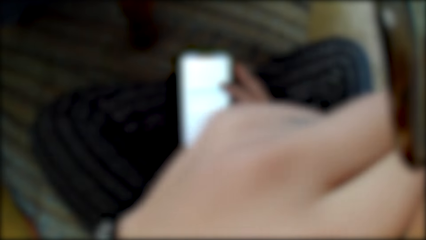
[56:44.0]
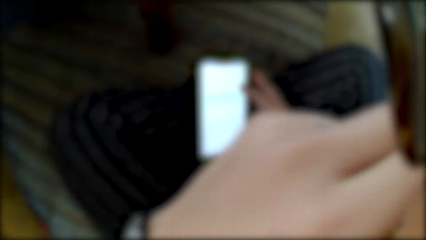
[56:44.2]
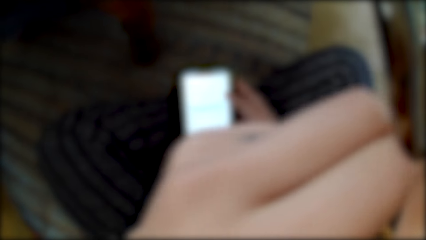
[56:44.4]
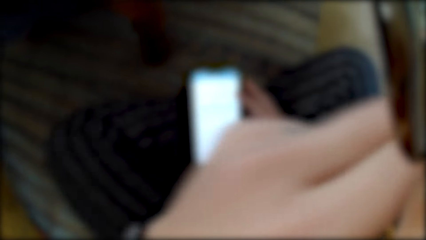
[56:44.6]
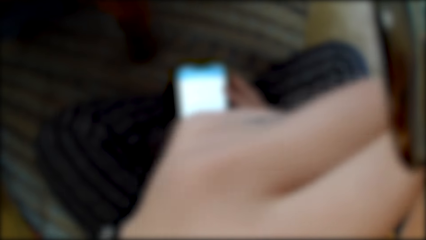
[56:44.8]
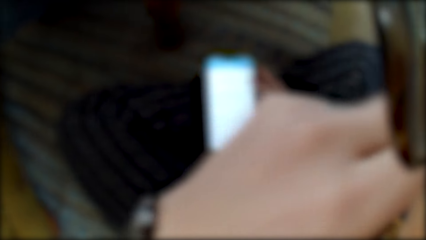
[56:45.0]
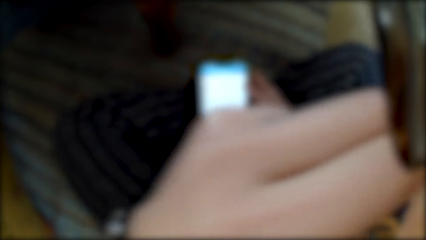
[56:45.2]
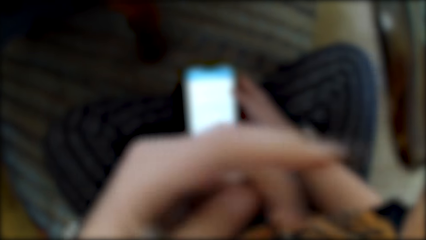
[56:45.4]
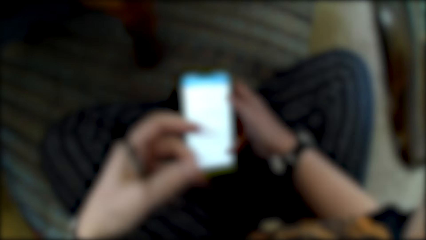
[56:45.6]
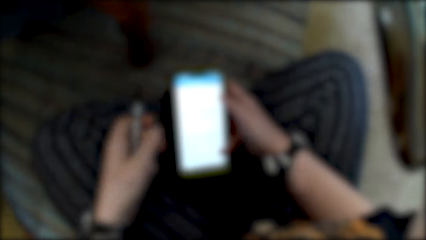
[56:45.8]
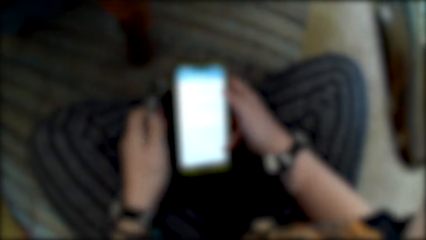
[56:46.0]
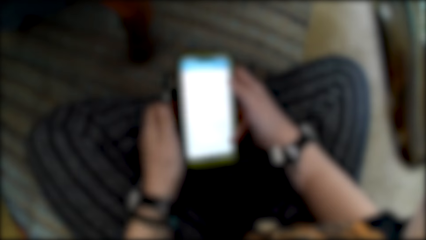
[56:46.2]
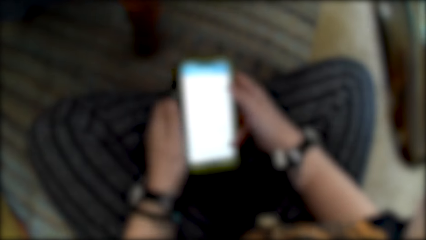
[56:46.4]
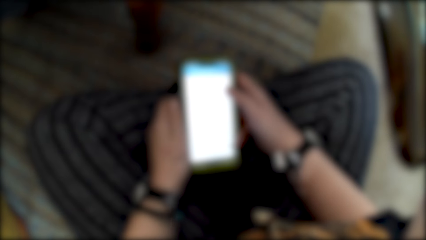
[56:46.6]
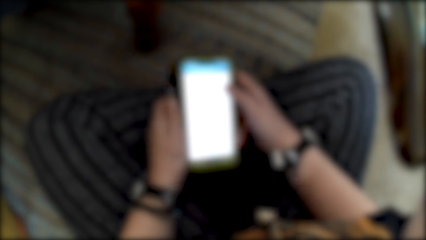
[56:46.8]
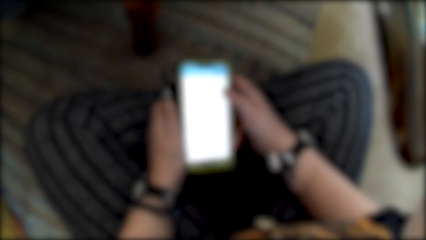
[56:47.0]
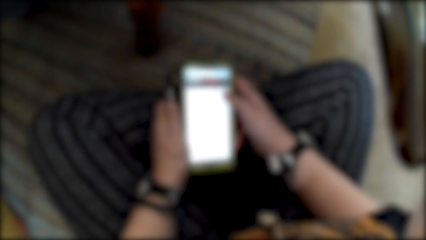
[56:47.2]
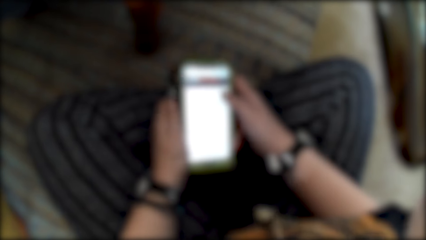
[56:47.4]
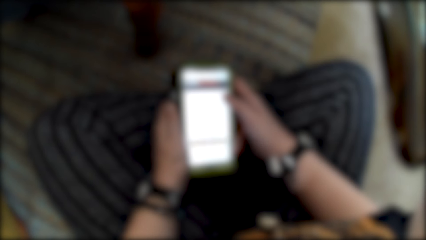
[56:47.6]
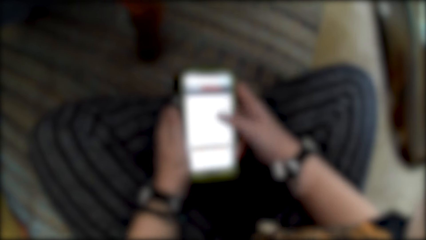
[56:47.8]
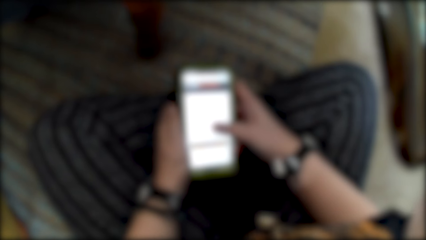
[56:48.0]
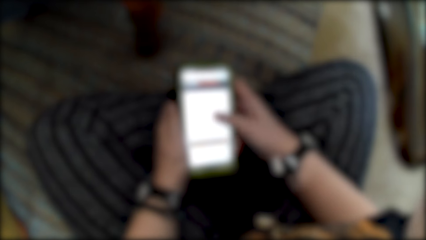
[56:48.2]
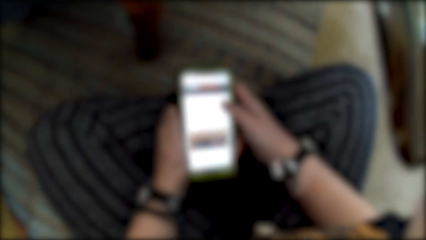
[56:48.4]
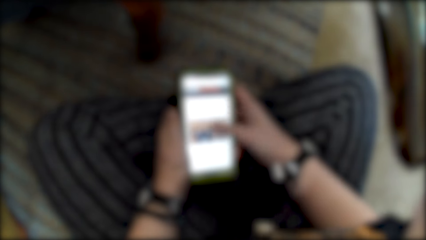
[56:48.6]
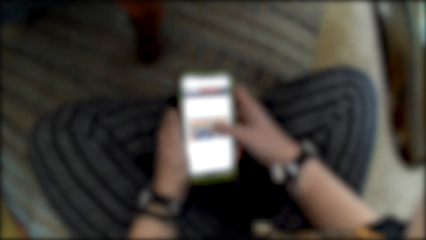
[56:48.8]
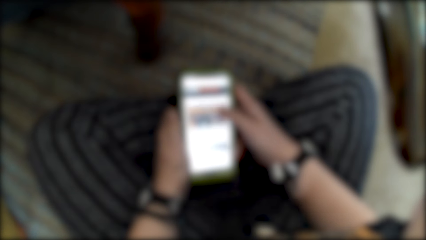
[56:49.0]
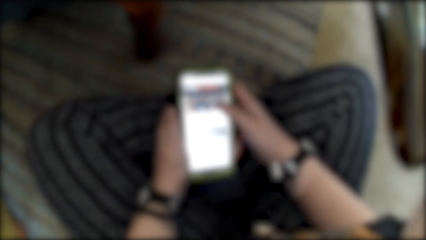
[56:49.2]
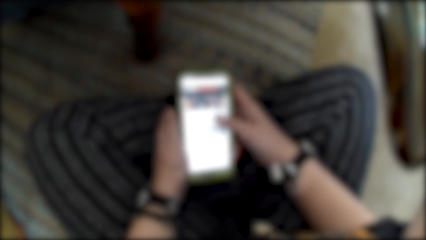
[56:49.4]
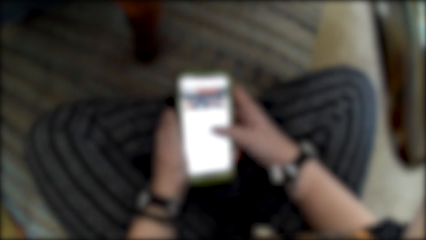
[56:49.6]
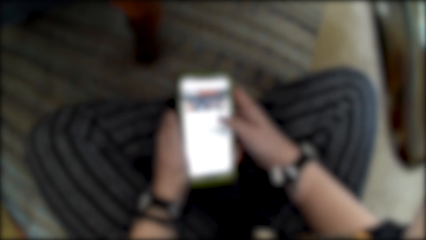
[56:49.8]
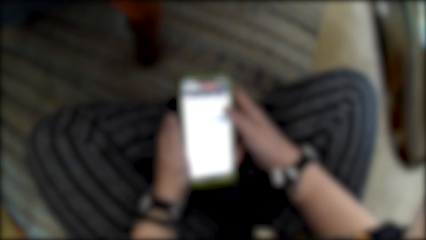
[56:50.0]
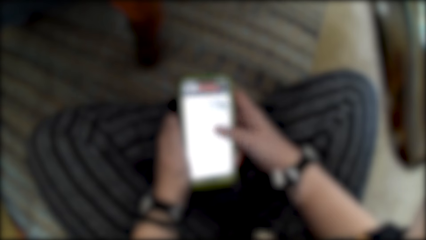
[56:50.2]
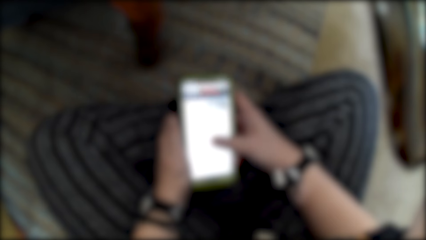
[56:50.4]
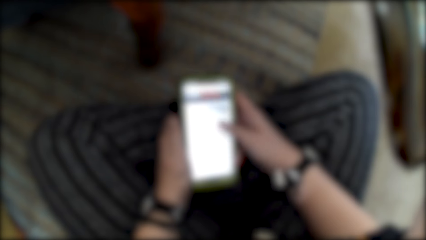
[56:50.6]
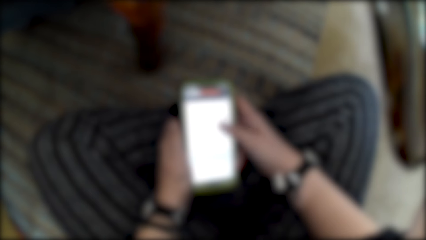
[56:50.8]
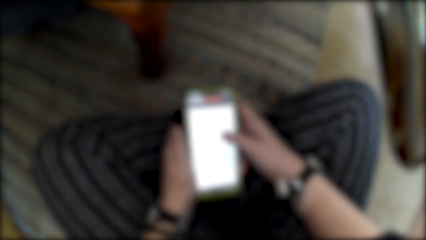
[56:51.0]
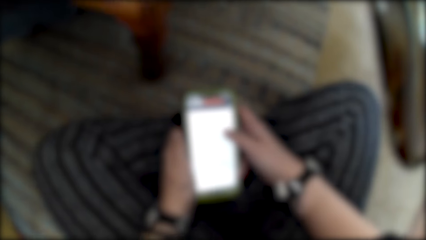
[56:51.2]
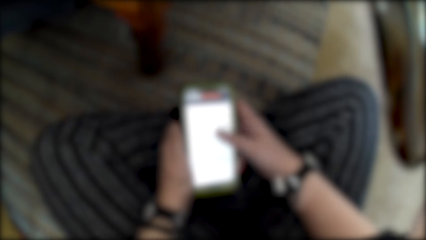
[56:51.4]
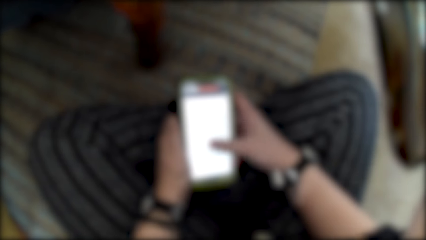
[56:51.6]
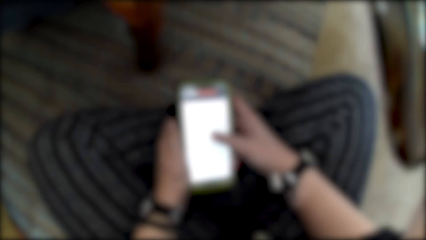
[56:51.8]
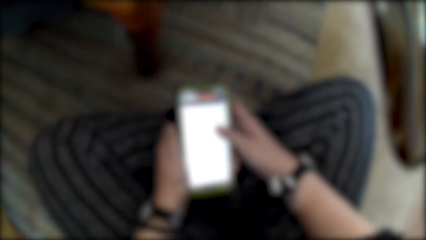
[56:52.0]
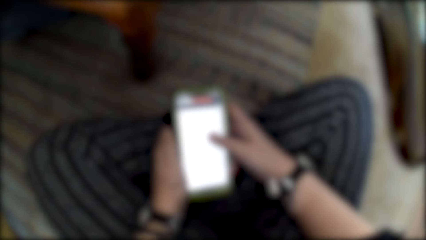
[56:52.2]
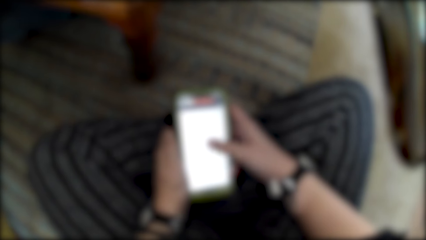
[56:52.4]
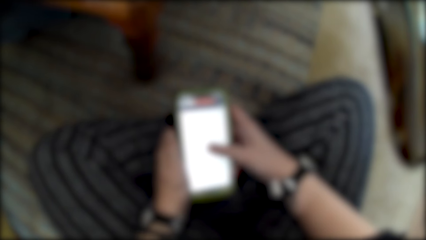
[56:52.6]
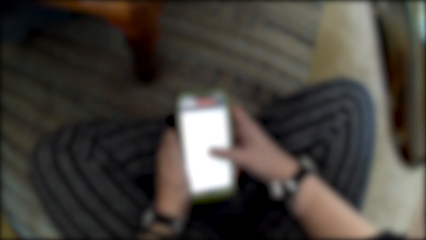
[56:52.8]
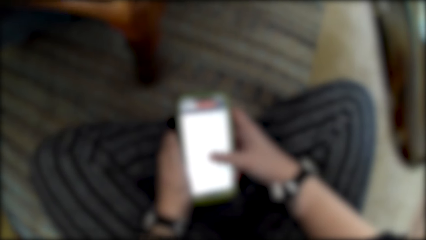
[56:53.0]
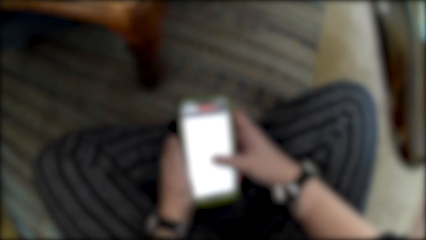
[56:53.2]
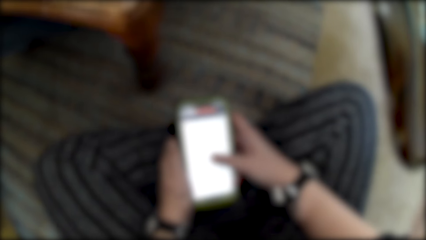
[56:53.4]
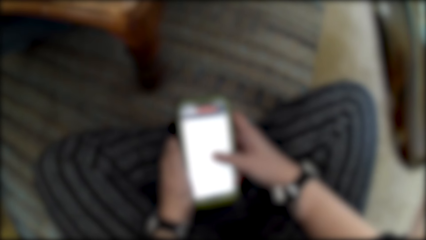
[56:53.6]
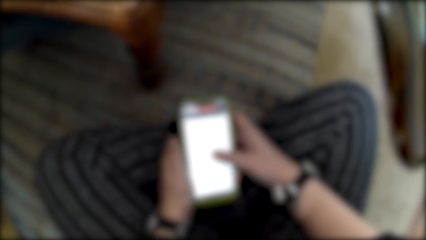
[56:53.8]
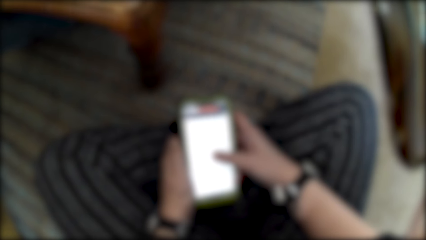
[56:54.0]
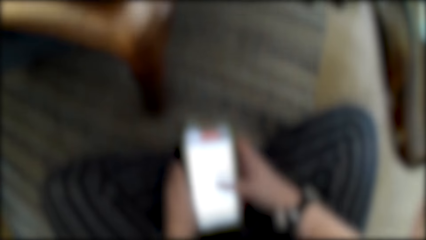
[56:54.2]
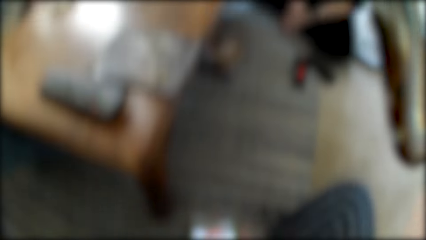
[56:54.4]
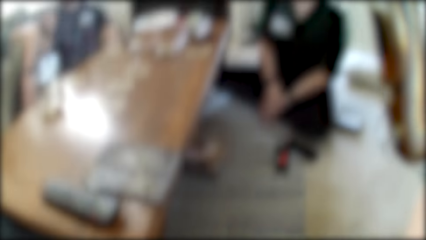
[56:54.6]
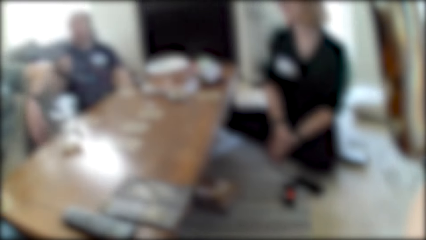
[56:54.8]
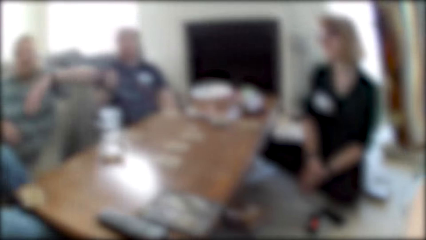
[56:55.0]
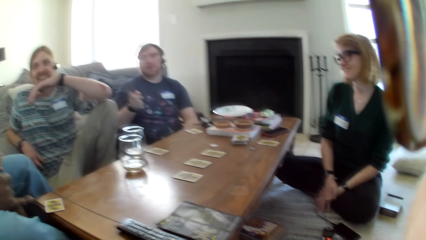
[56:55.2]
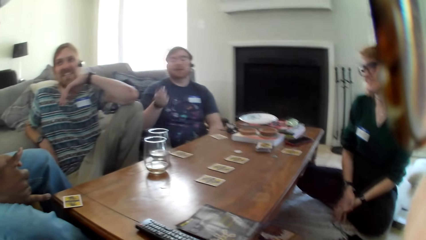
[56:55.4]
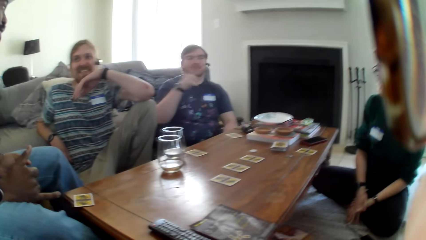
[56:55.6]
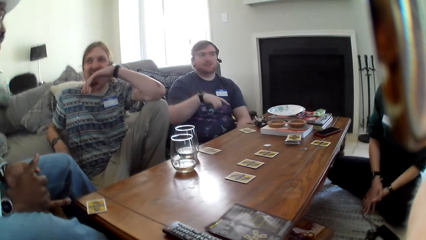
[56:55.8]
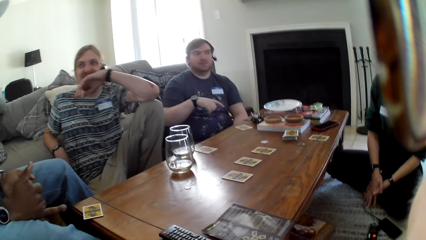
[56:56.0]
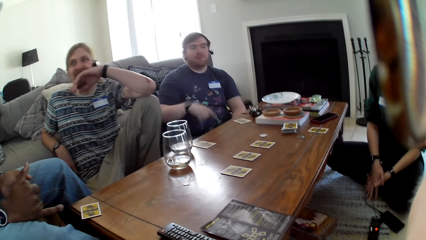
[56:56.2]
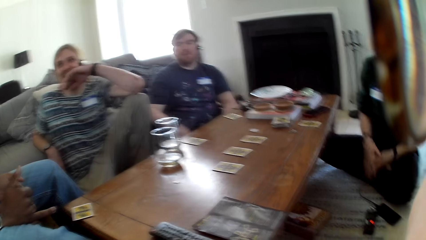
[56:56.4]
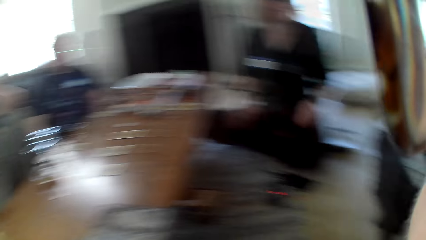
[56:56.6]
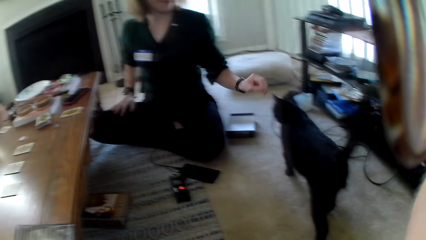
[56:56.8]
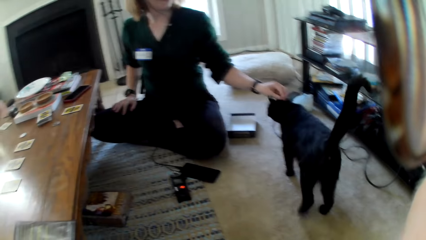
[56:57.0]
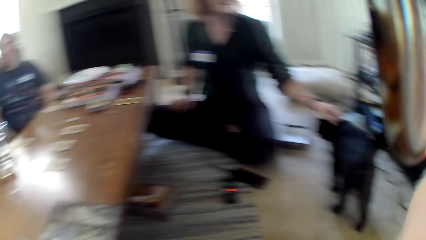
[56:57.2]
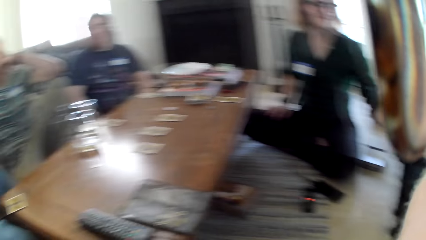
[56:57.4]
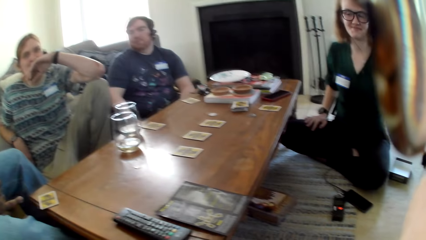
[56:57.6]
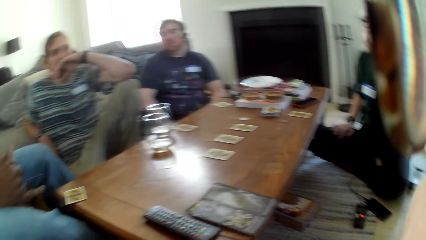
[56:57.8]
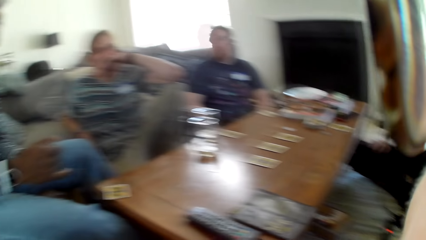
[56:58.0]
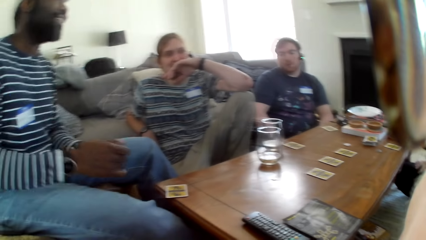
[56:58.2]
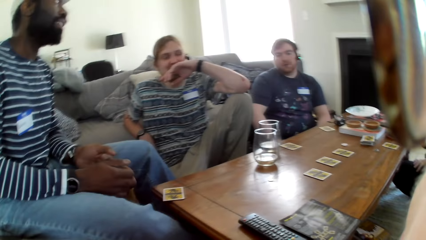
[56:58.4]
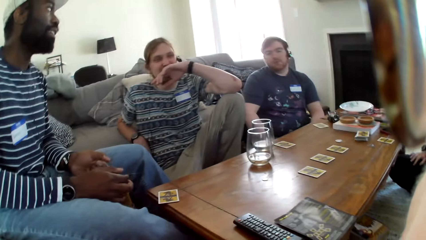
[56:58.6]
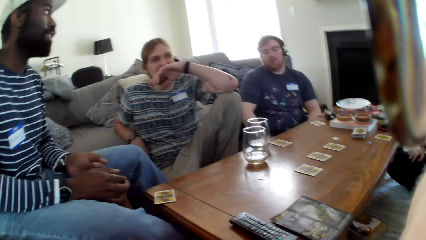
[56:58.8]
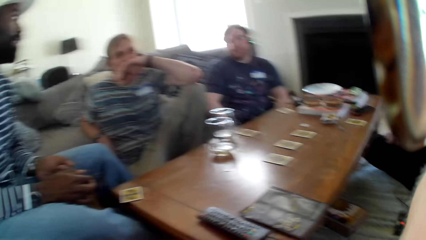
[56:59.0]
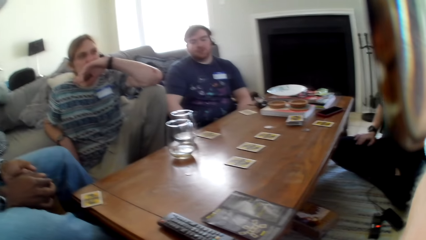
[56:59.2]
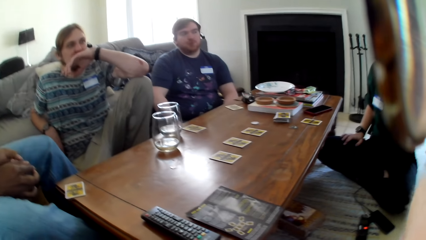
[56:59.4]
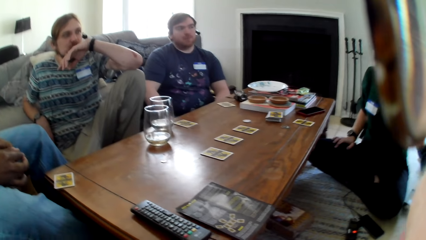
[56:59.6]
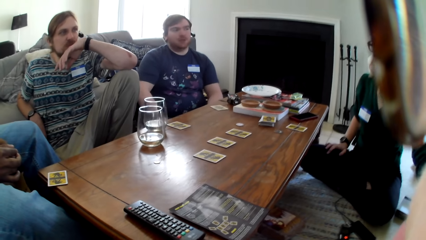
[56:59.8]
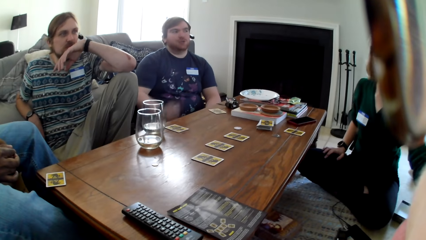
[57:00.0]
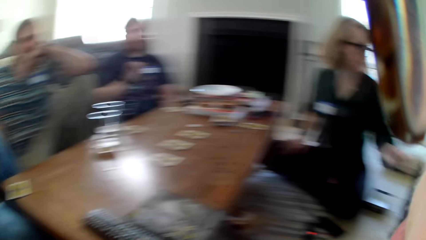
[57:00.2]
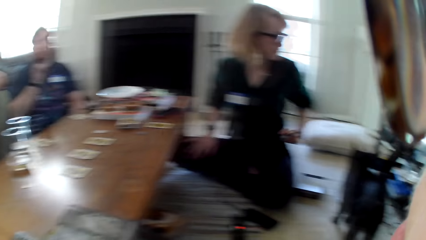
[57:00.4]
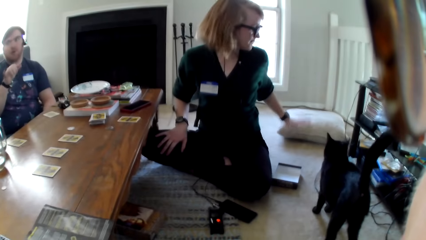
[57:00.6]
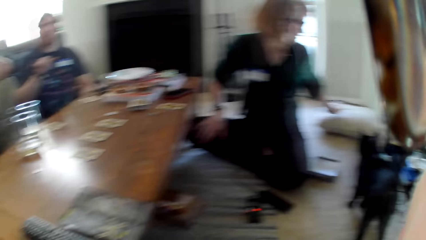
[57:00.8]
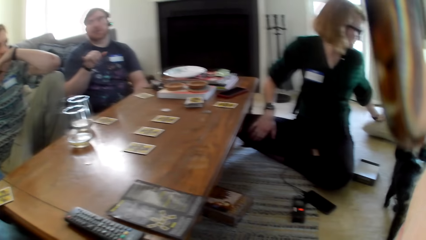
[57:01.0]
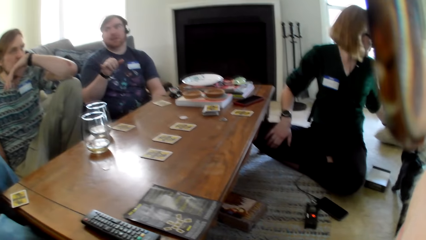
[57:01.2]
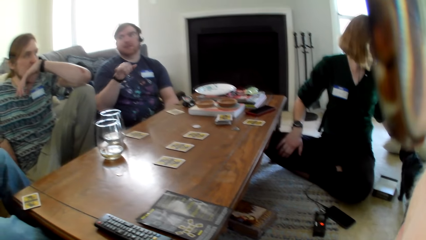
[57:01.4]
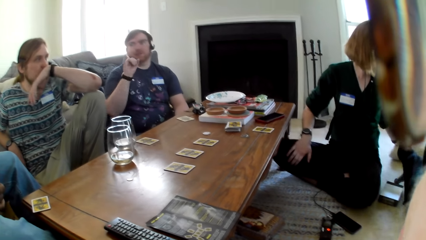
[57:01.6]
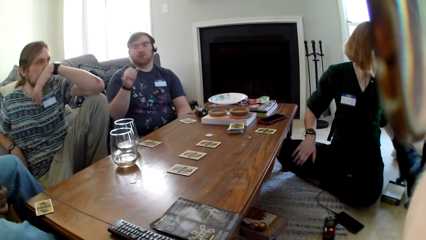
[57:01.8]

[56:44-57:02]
The camera wearer scratches her face with a hand. She uses a phone. A woman holds a cat. The woman touches a pet.
